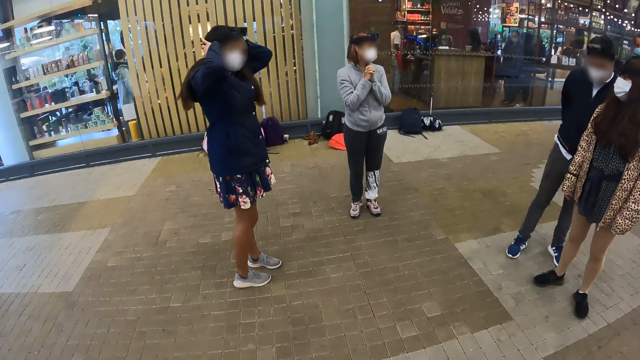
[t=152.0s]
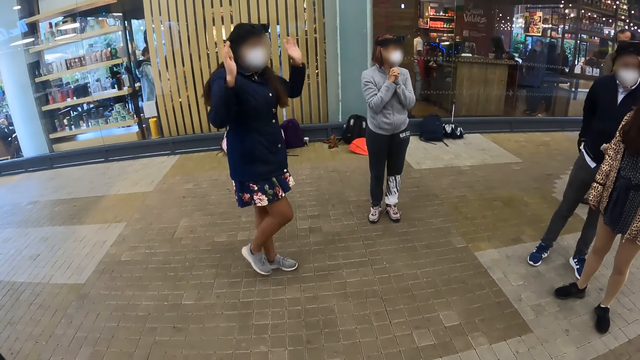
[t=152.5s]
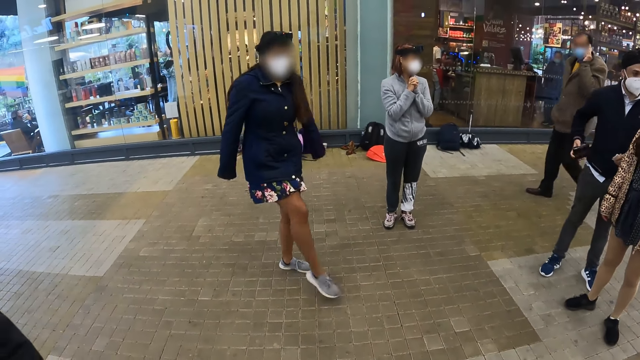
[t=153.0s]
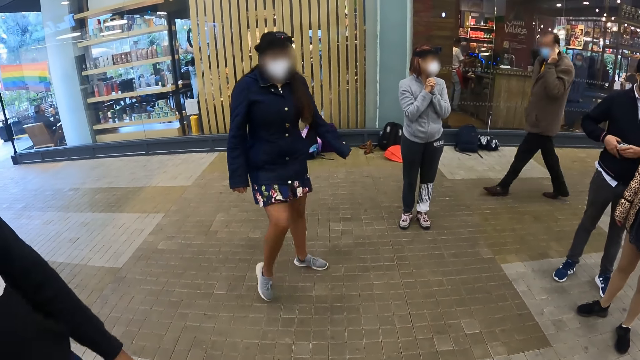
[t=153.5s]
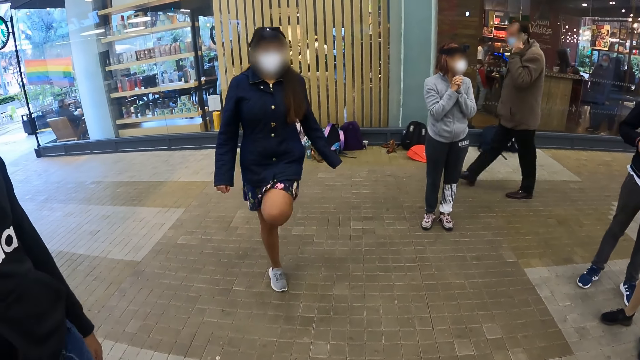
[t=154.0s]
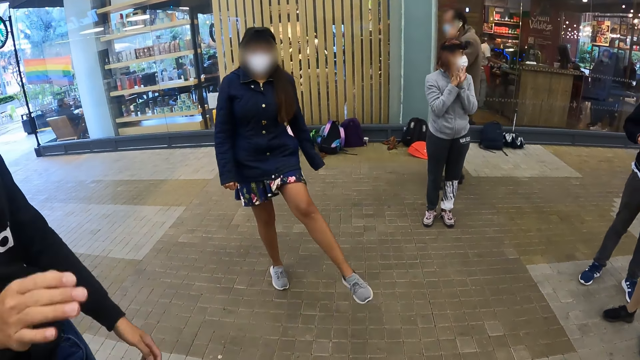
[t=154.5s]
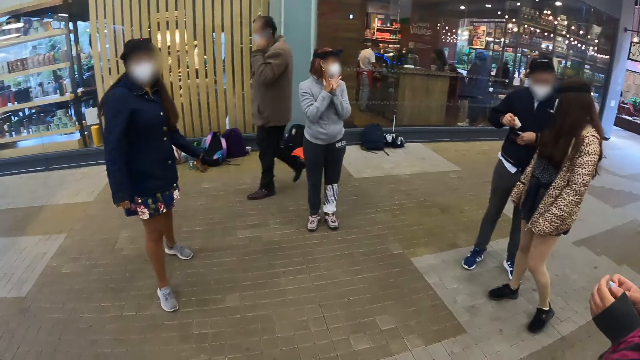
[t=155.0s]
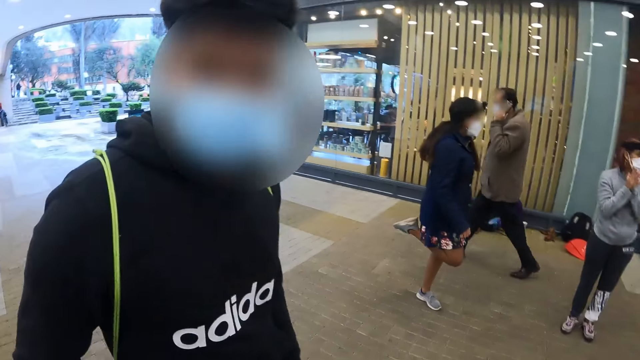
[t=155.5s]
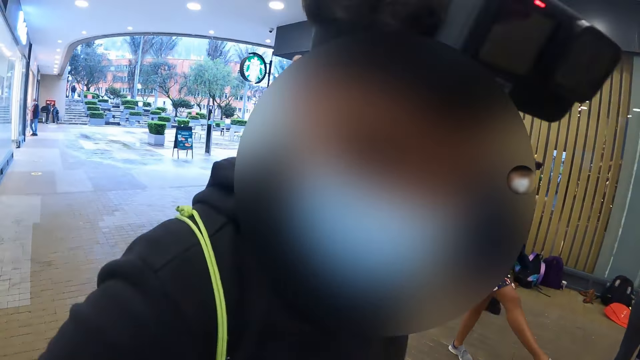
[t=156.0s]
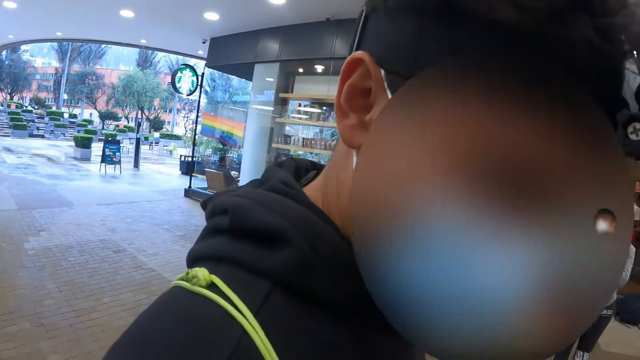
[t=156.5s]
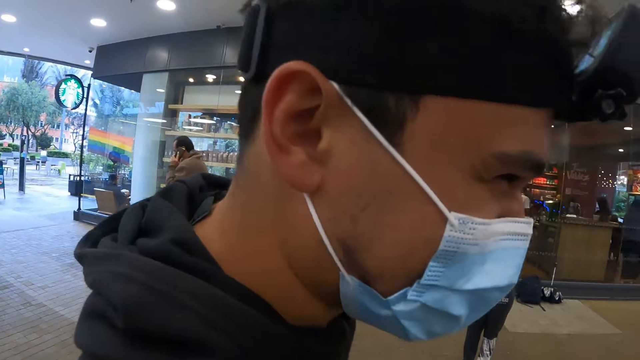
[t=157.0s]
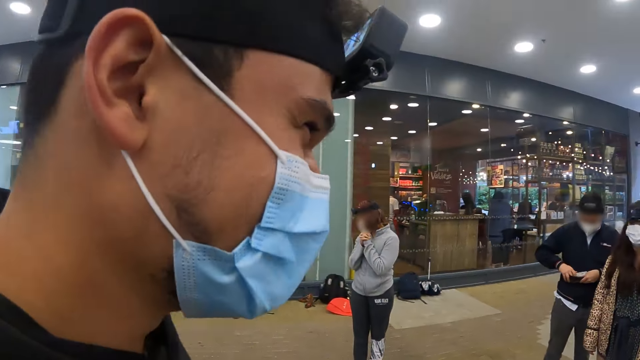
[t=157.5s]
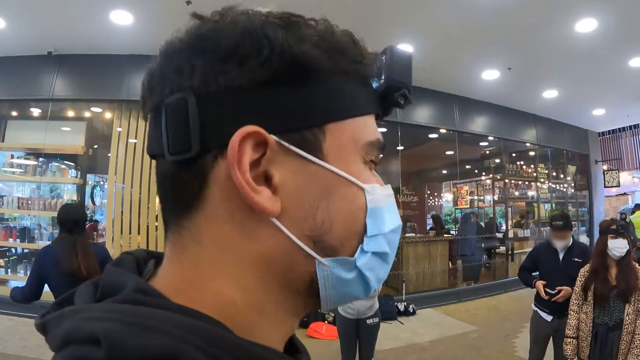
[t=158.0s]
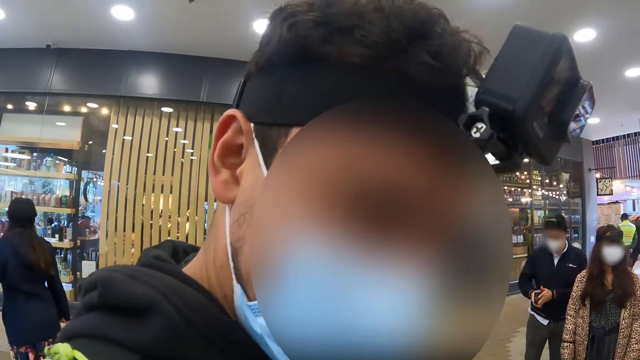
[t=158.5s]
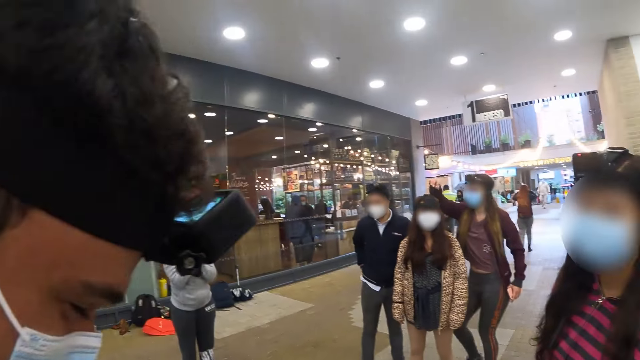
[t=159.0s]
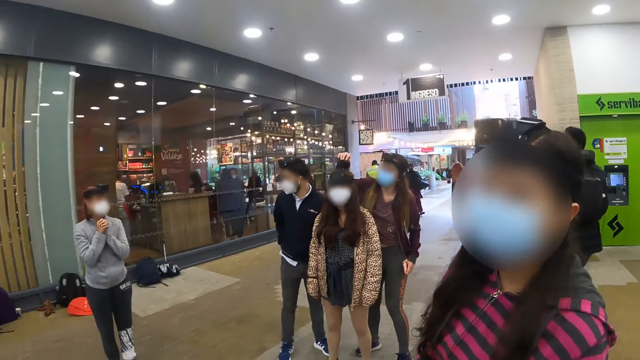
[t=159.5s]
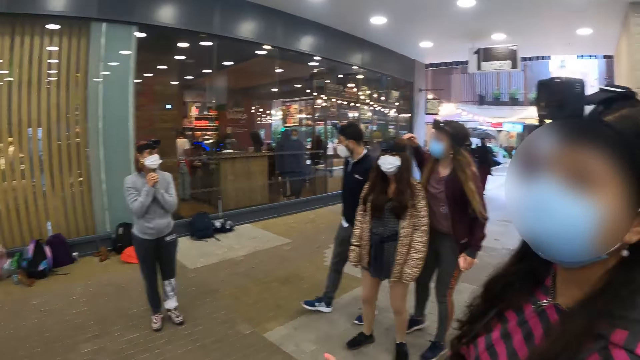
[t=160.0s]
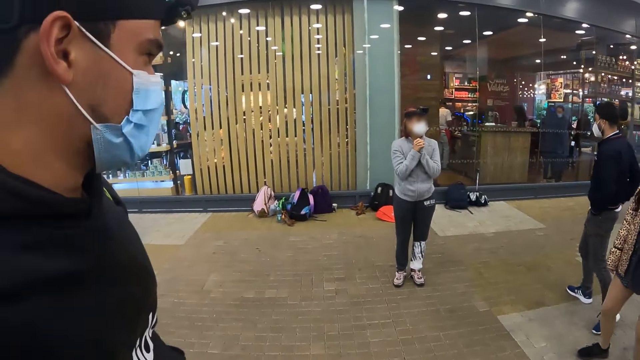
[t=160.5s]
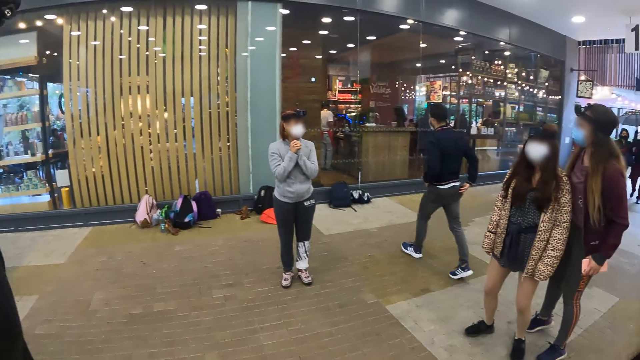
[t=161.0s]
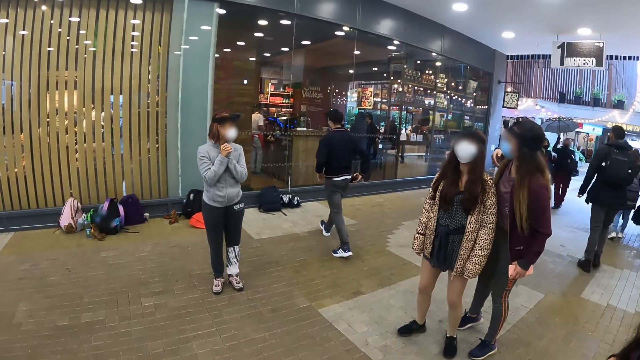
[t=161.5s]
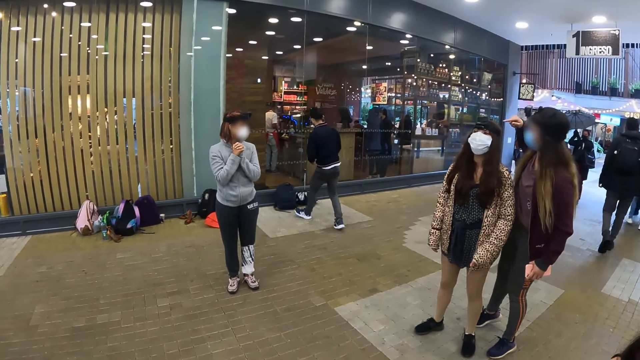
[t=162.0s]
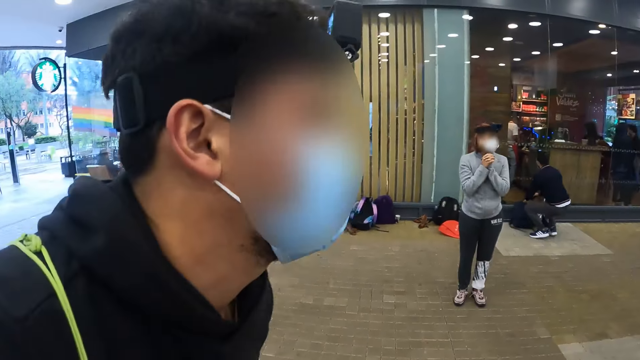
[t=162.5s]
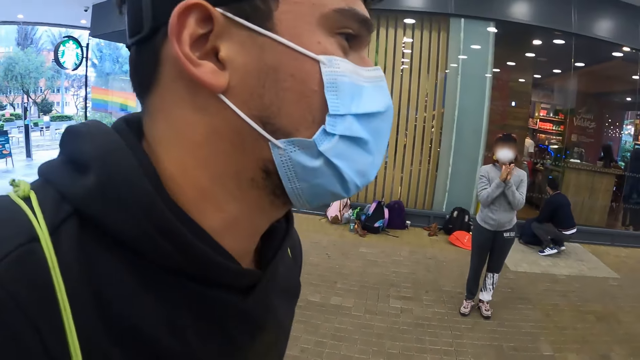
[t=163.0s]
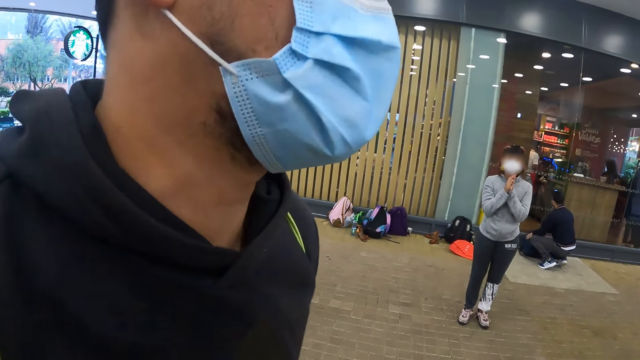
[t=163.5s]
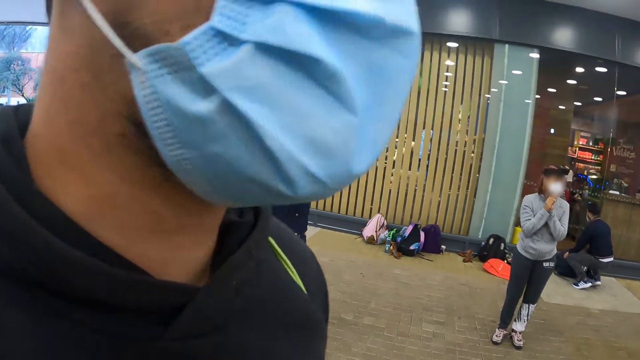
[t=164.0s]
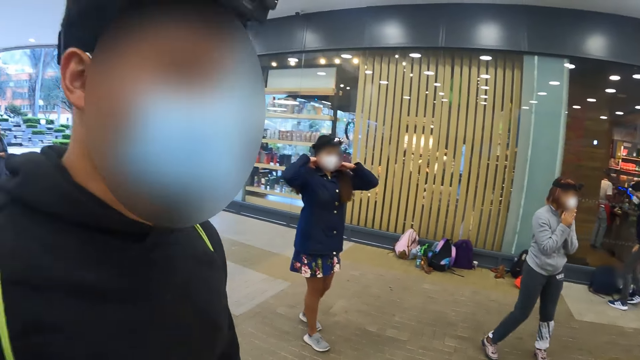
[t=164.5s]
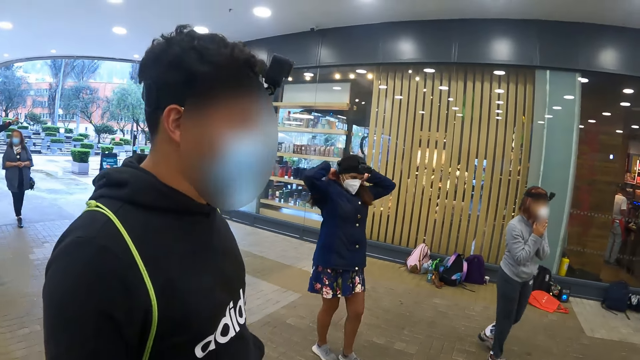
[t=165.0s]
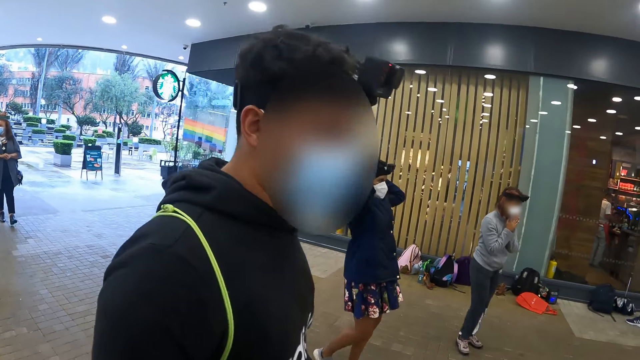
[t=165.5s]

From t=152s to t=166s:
The camera wearer looks at a man. They talk to a person. They look at a woman. They look around. They look at another woman. They look at the man.

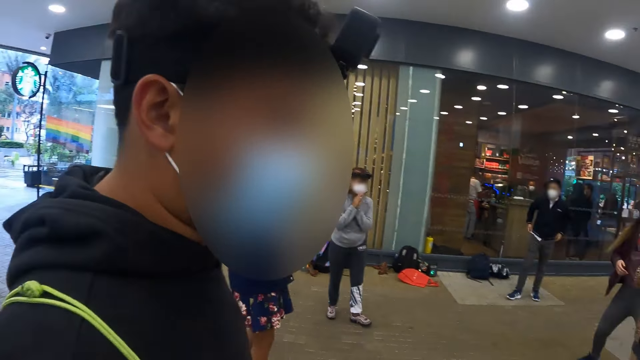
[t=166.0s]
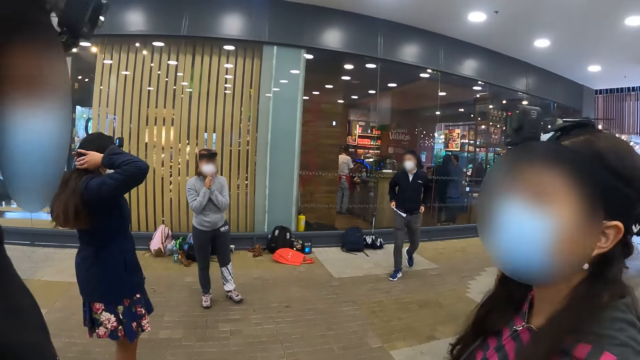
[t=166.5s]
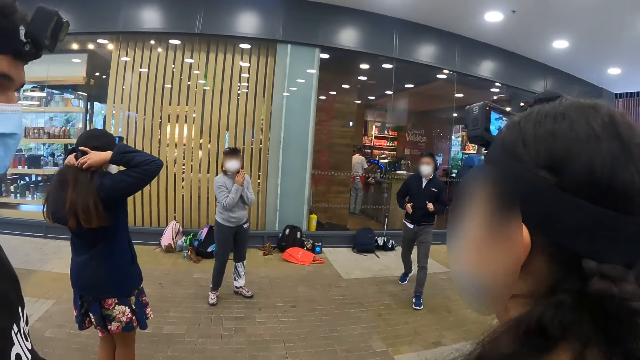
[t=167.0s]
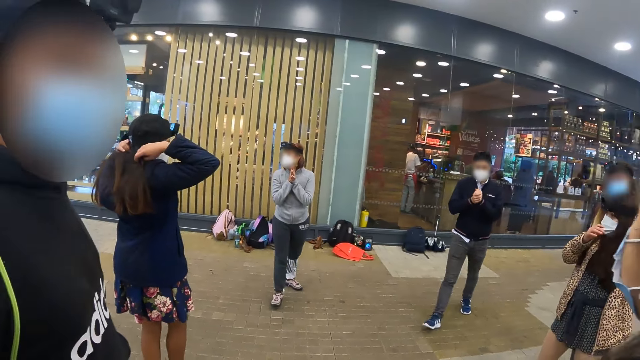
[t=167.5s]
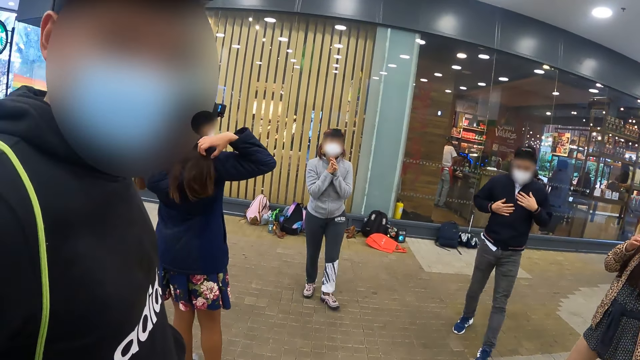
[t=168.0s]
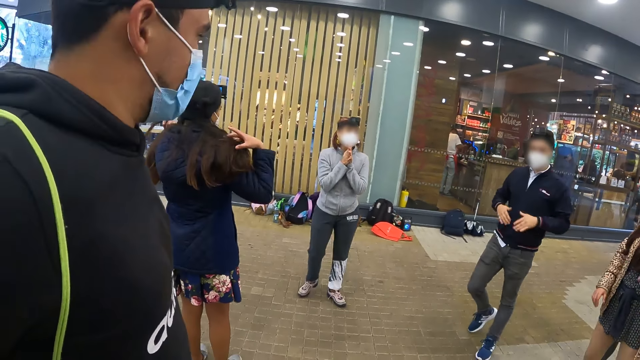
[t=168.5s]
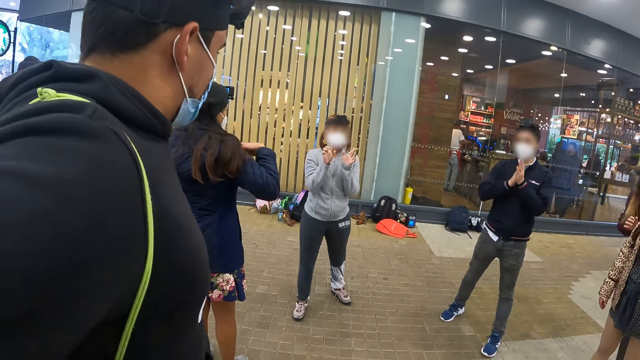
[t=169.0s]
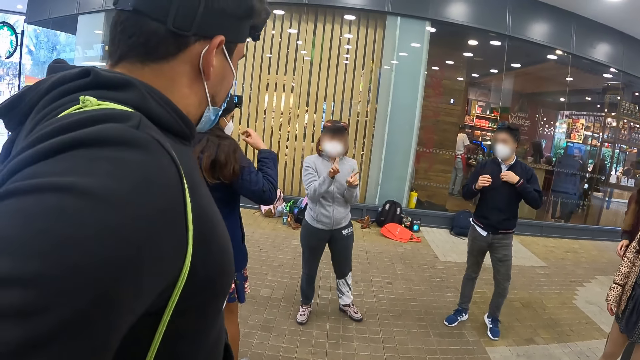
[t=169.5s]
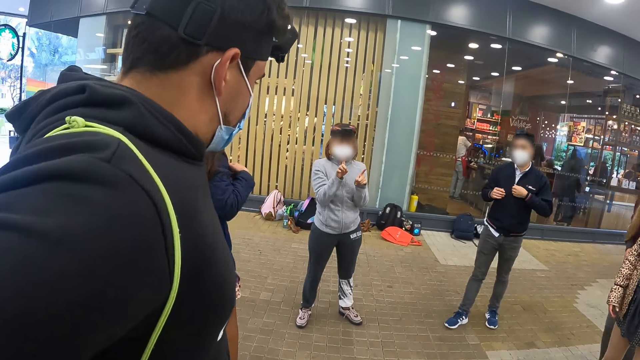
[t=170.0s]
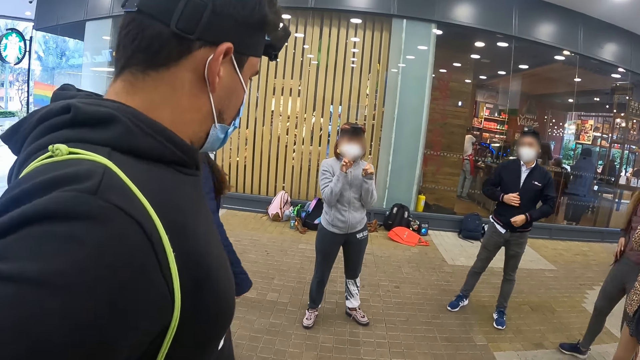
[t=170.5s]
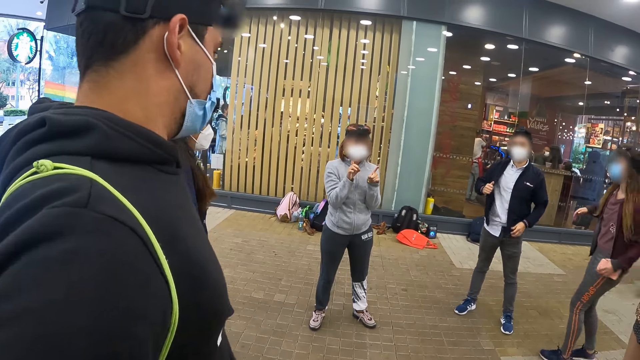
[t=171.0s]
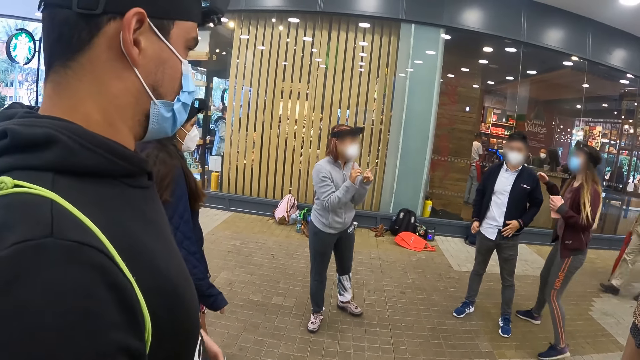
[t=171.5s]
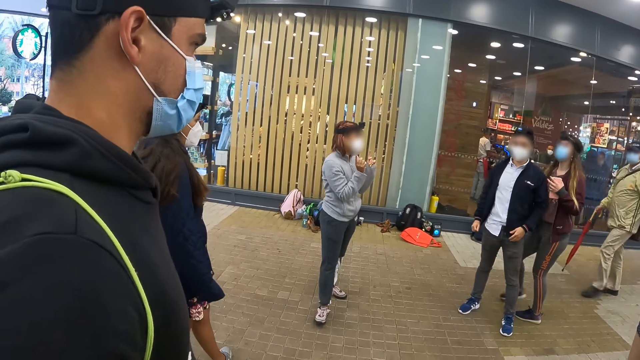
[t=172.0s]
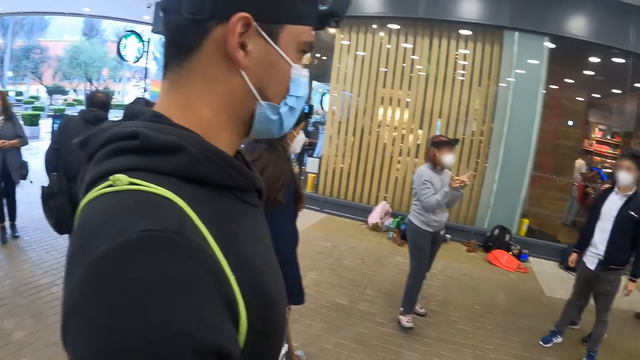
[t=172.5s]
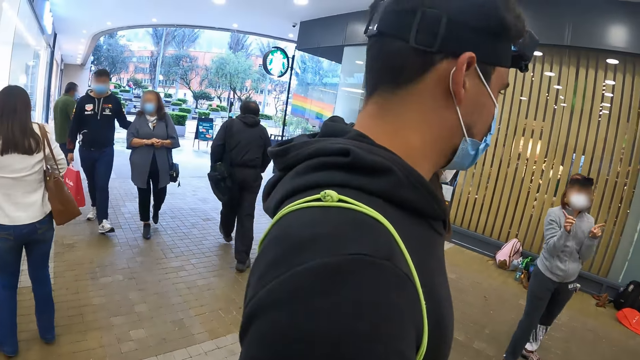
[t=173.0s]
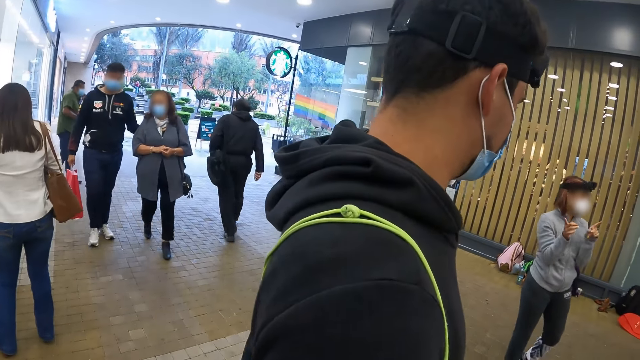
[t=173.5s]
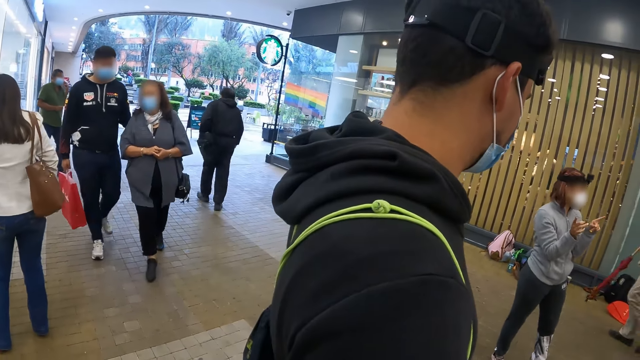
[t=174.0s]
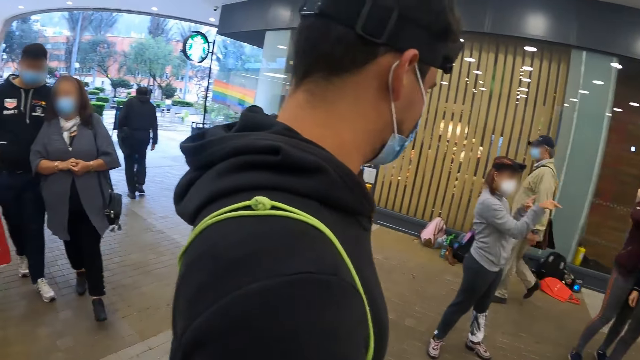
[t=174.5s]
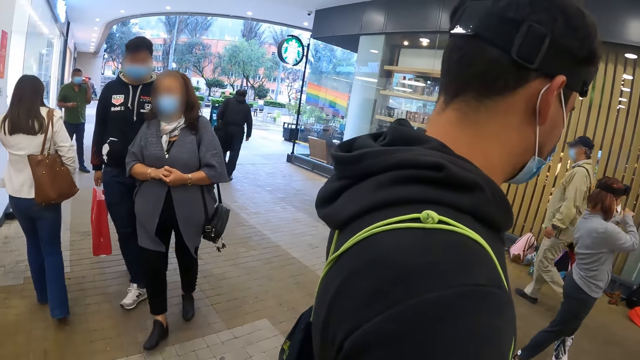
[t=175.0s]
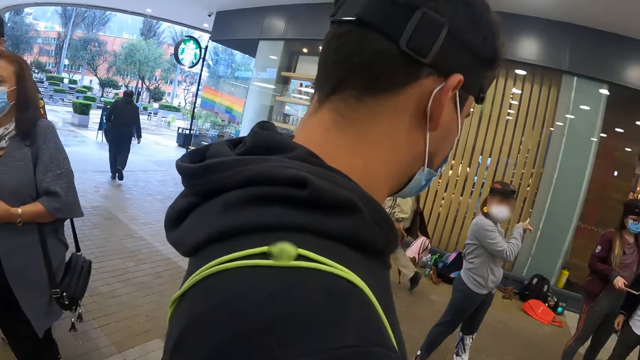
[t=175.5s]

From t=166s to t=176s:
The camera wearer looks around. They look around again.
